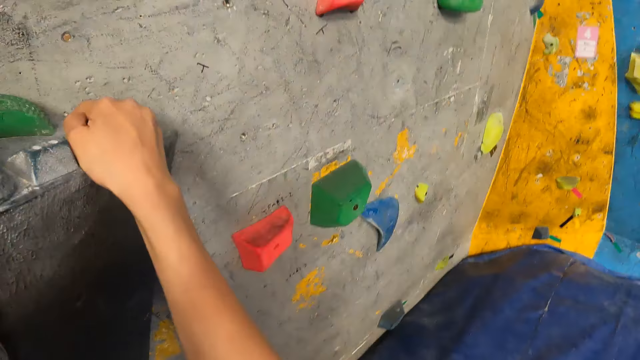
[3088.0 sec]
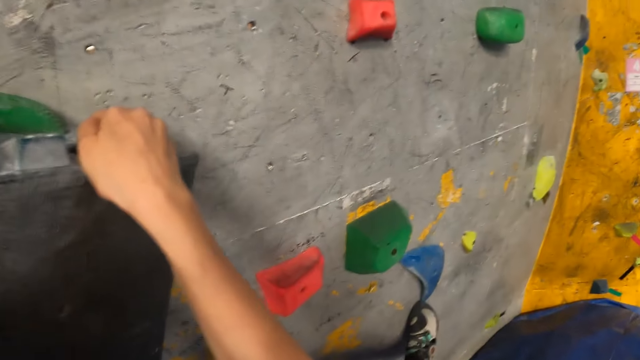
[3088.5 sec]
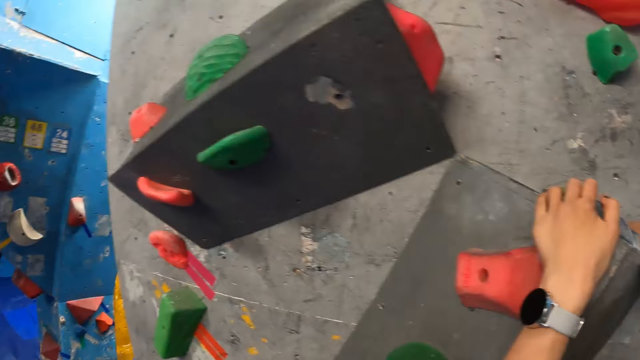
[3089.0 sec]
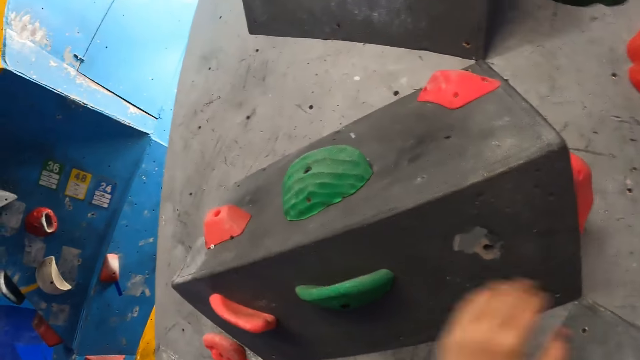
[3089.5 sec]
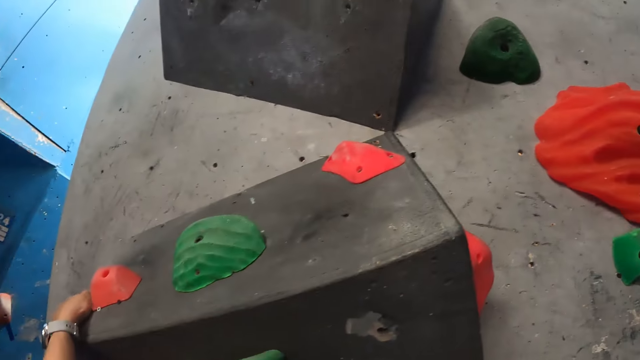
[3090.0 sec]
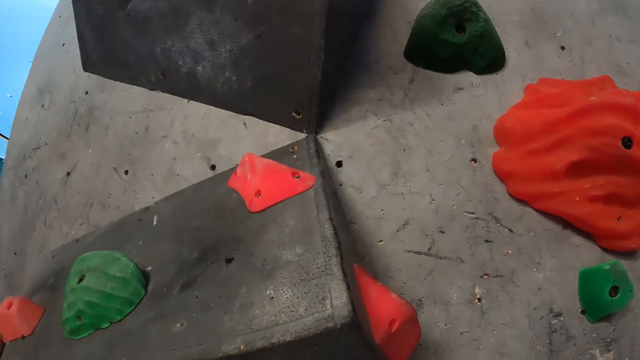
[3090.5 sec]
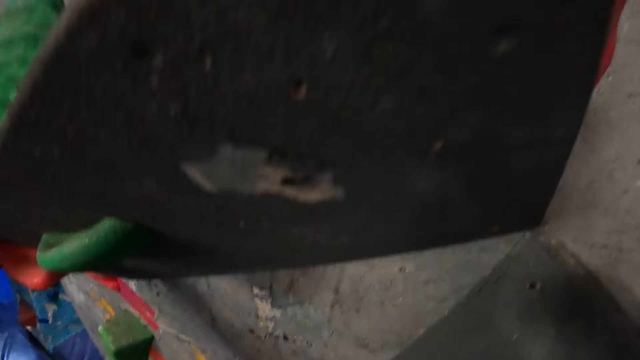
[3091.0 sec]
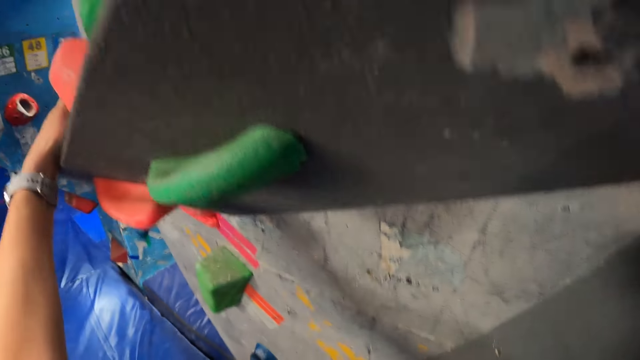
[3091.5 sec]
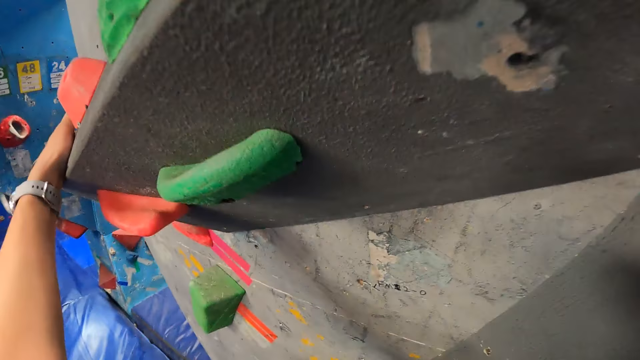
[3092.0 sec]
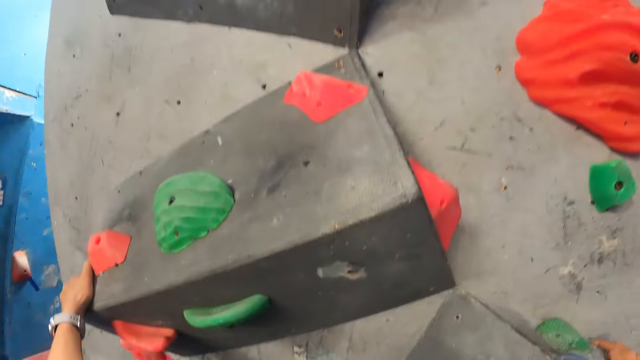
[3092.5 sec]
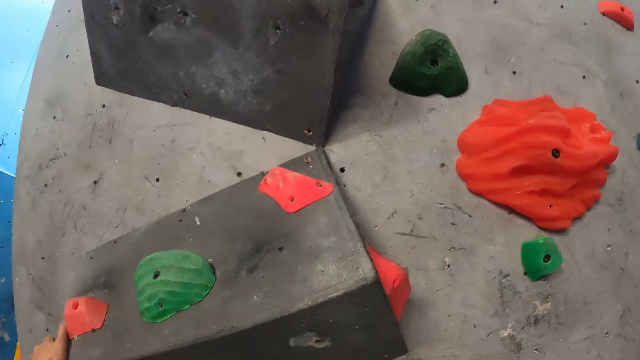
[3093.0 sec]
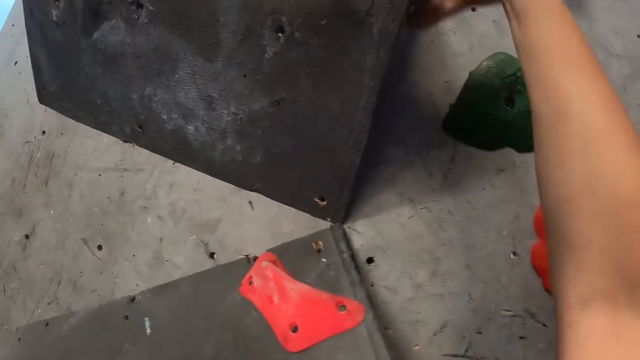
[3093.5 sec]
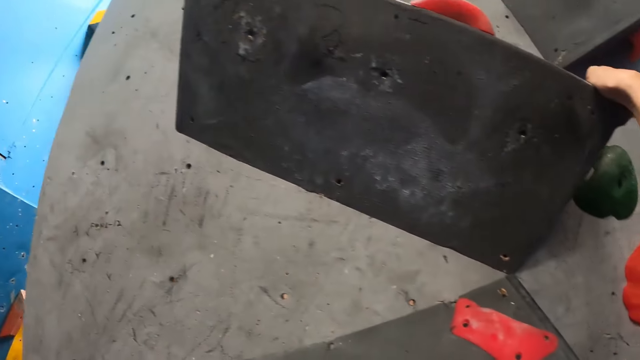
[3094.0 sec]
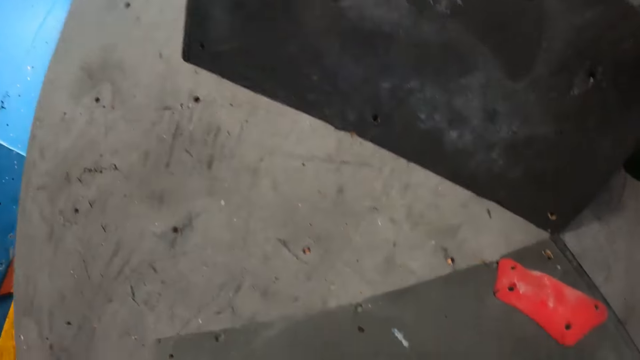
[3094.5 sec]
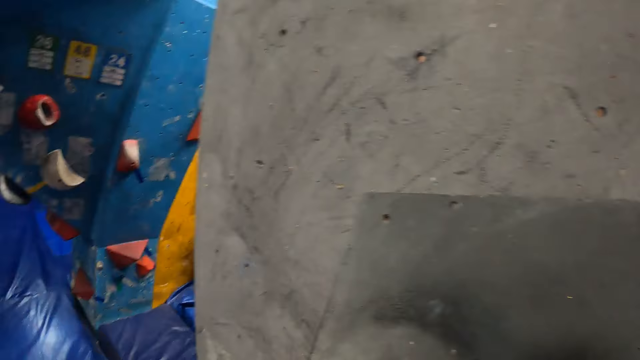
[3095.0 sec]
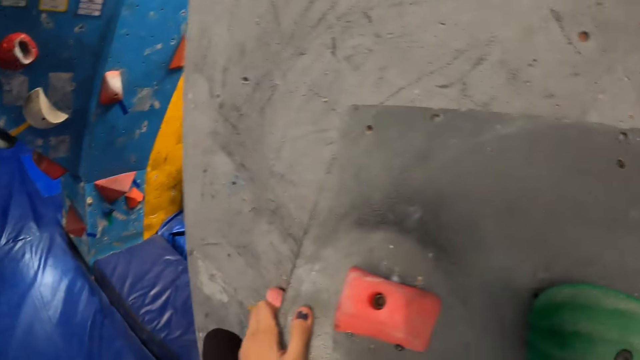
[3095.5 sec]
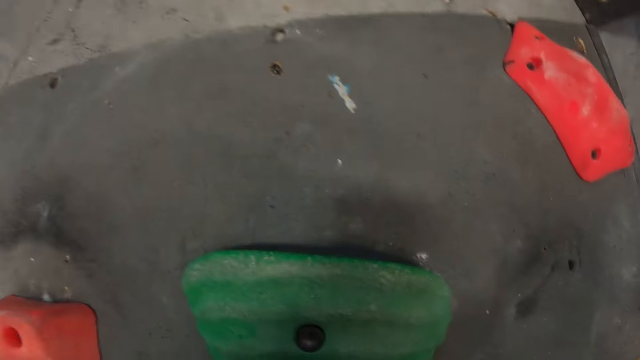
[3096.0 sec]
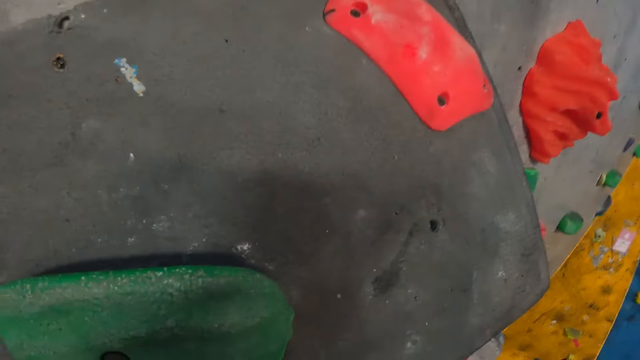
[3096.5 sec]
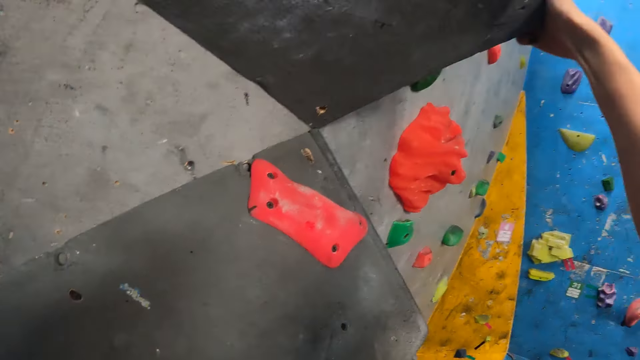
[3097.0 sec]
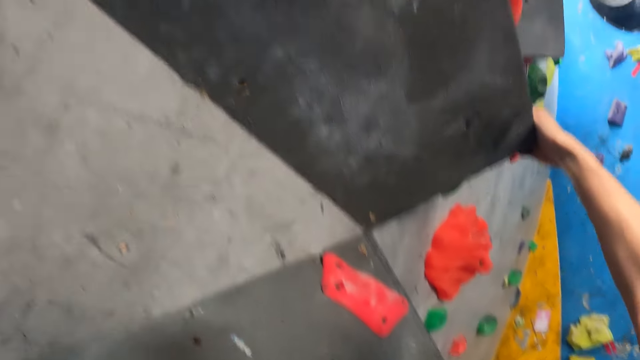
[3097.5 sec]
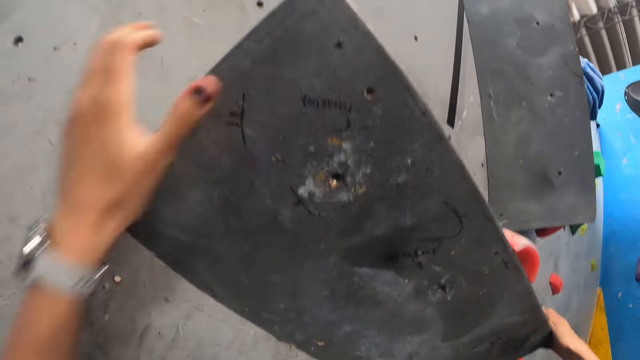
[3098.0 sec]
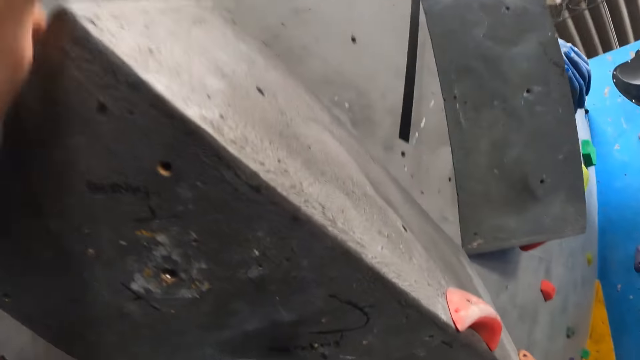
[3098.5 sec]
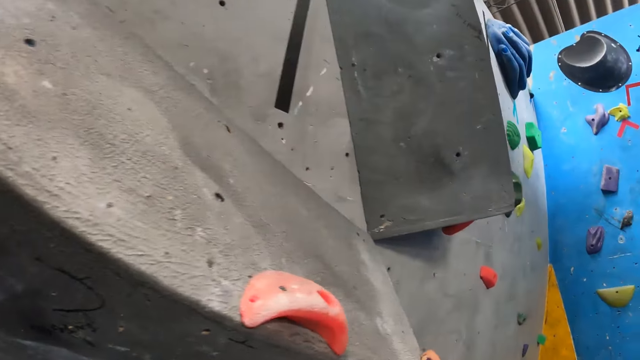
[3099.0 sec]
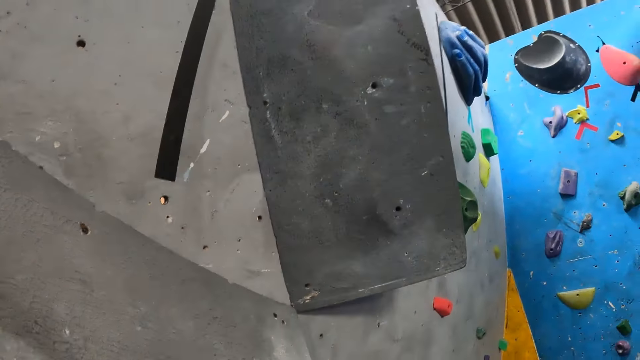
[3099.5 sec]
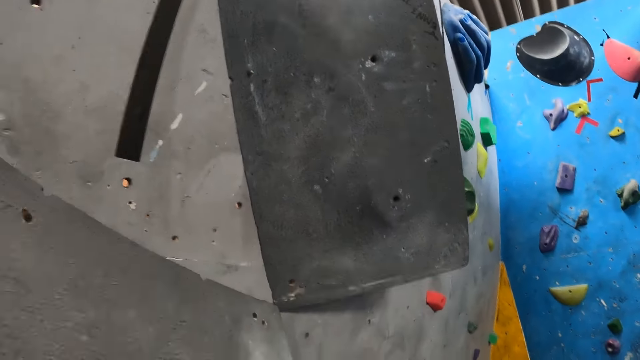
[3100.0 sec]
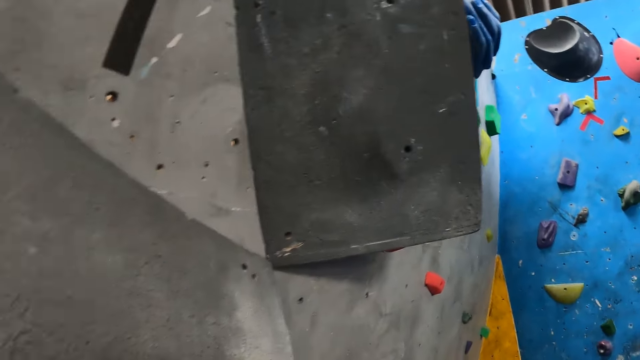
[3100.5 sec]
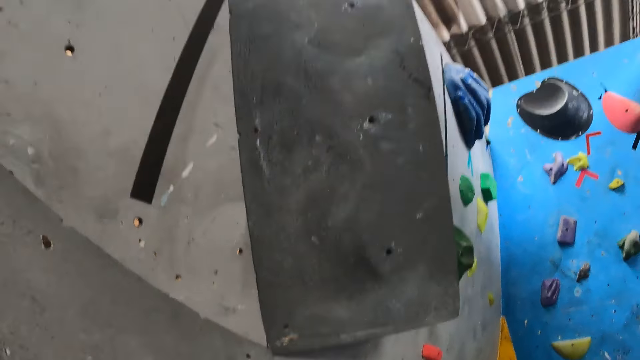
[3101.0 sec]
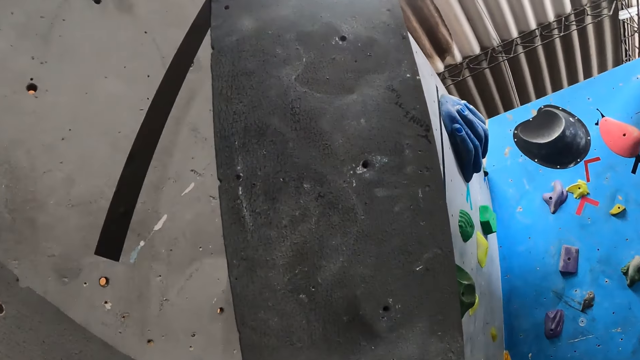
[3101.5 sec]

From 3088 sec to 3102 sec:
The camera wearer climbs. She holds the climbing hold with her left hand. She holds the climbing hold with her right hand. She grips the climbing hold with both hands.

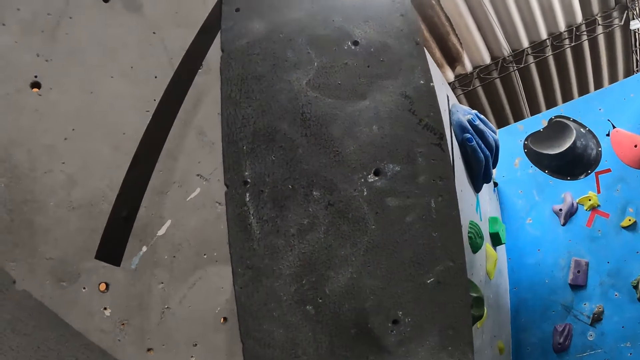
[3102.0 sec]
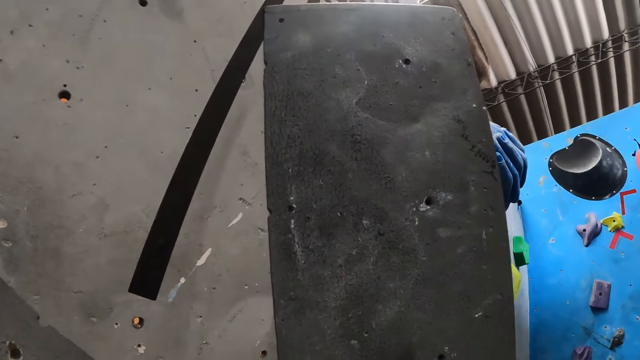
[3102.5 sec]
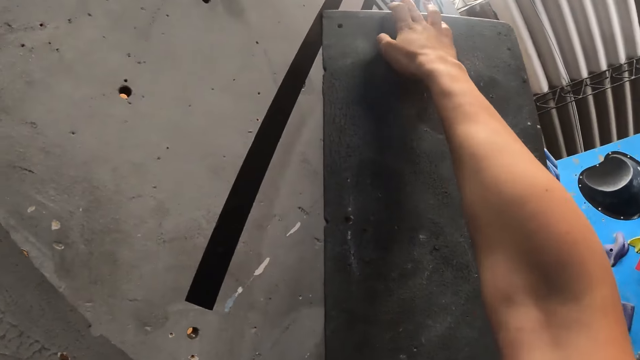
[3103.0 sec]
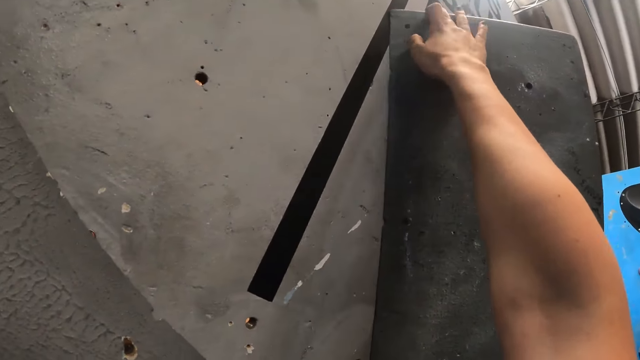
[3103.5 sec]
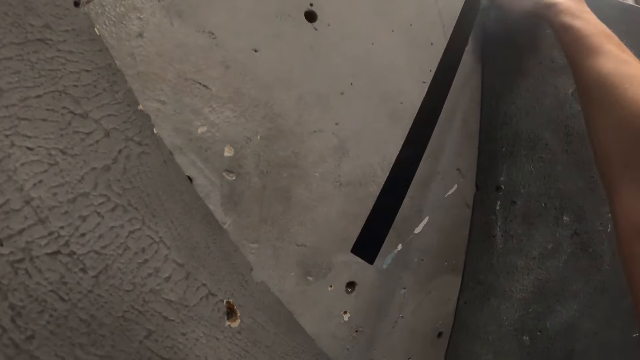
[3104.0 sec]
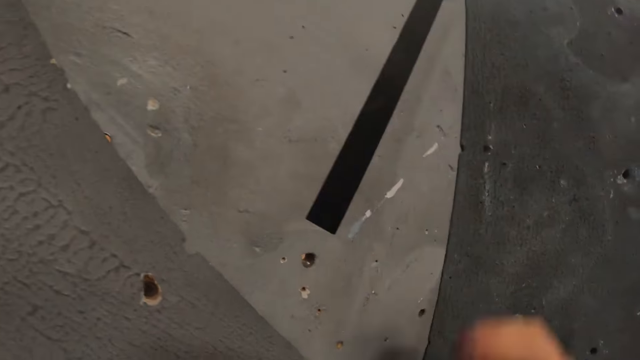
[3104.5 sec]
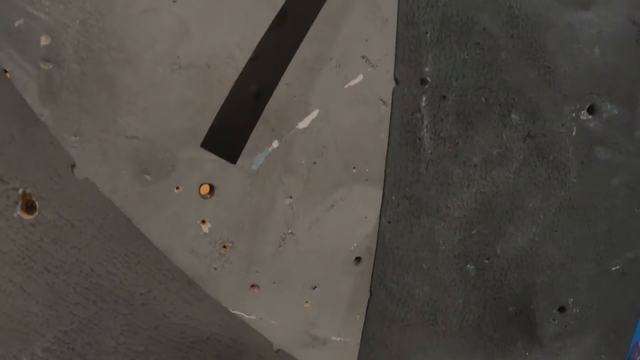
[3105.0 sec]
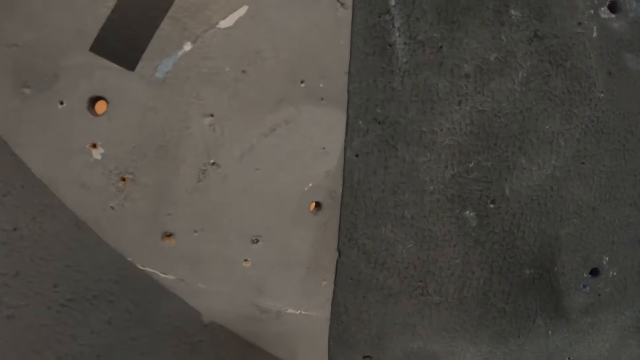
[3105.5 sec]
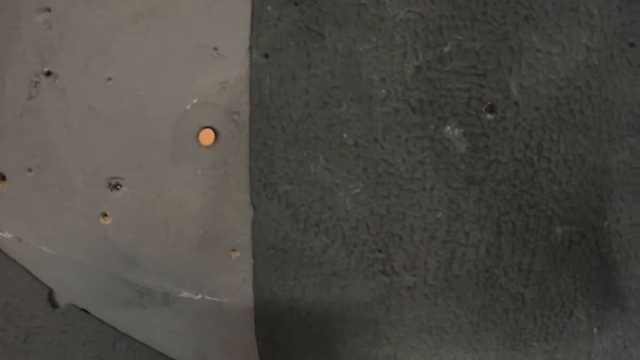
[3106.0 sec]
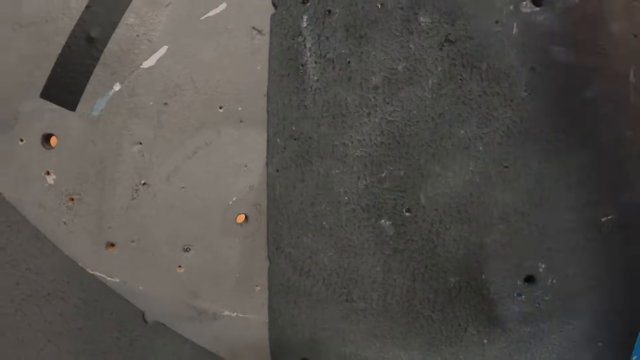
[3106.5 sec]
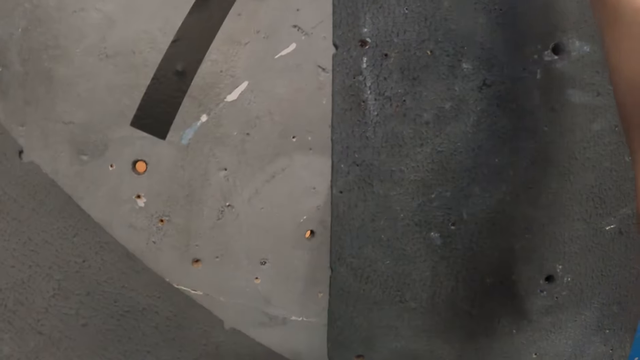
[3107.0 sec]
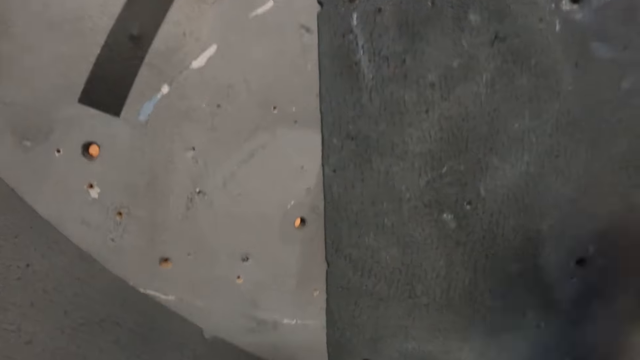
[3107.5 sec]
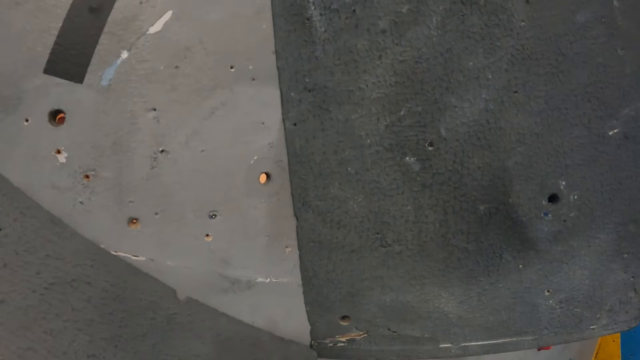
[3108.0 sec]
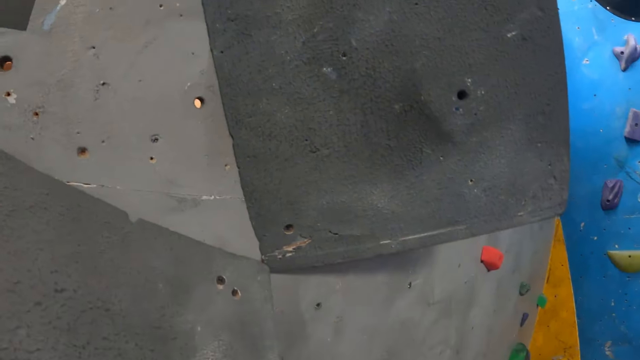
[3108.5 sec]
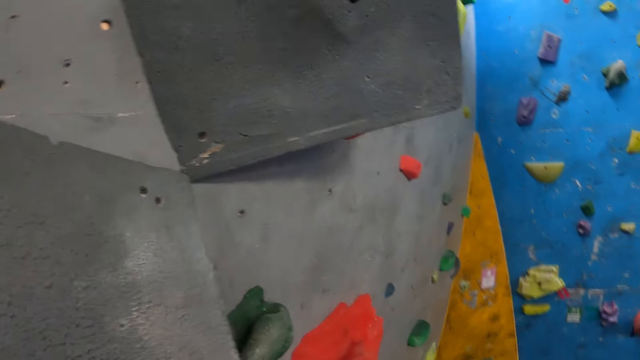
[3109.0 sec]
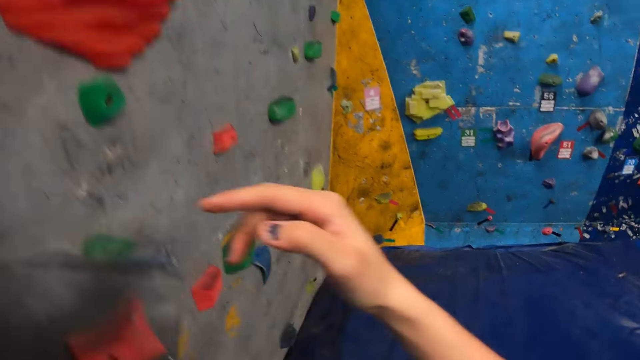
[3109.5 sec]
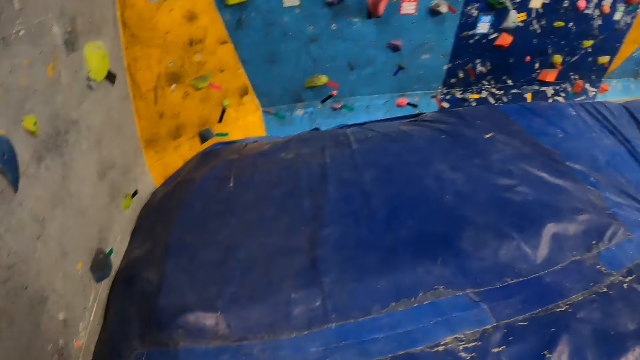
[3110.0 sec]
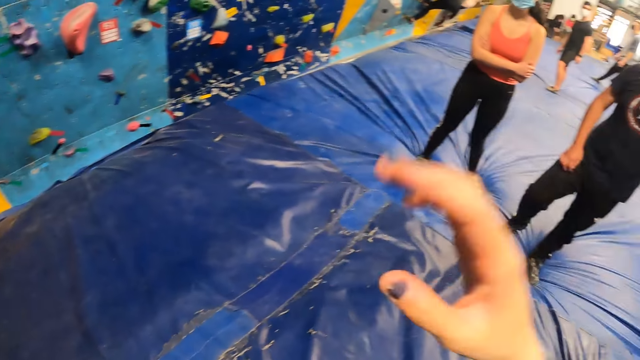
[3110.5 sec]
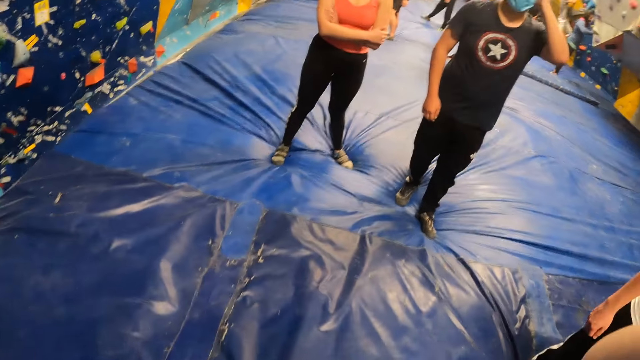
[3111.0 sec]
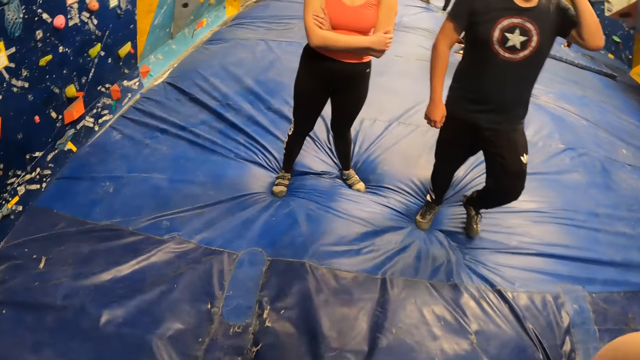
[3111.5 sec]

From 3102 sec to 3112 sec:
The camera wearer holds the climbing hold with her right hand. She jumps. She falls to the crash pad from the bouldering wall.
